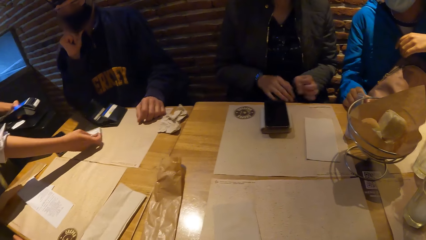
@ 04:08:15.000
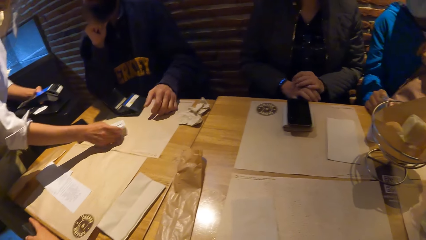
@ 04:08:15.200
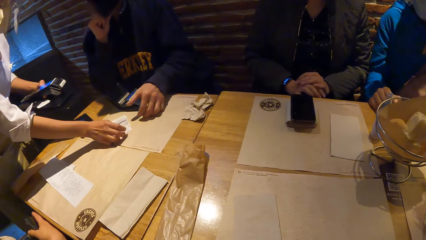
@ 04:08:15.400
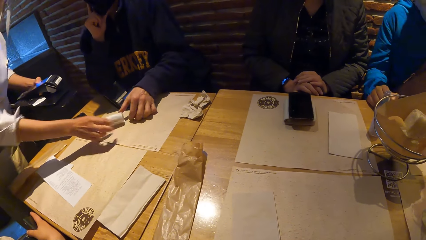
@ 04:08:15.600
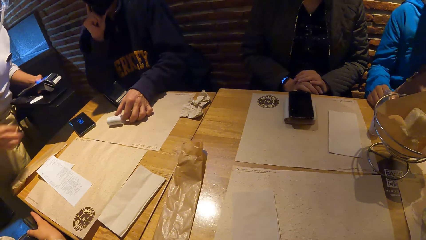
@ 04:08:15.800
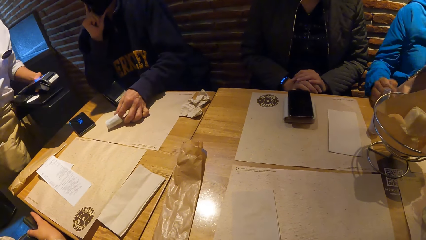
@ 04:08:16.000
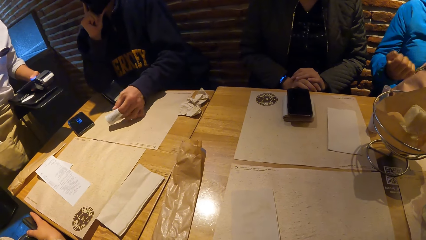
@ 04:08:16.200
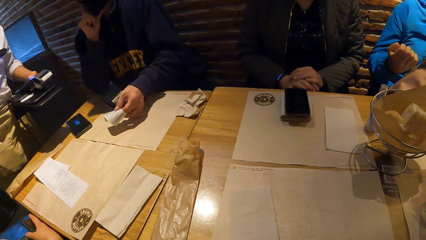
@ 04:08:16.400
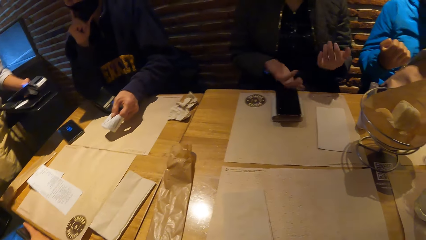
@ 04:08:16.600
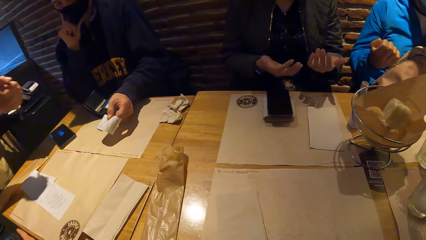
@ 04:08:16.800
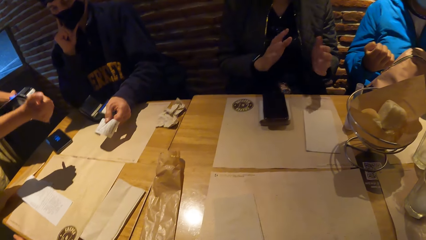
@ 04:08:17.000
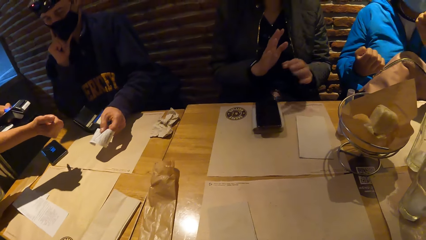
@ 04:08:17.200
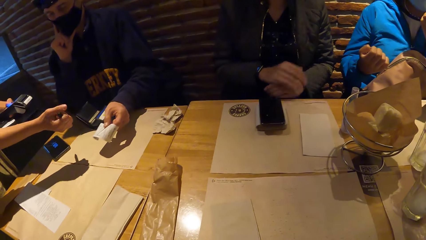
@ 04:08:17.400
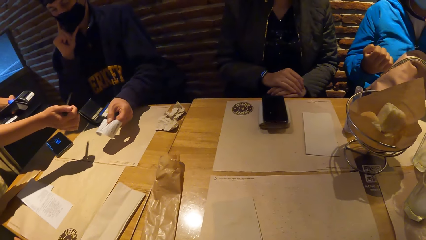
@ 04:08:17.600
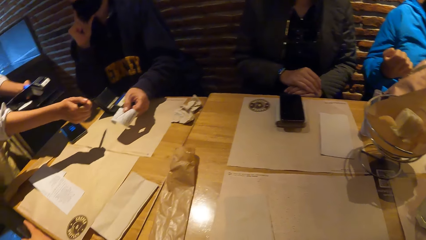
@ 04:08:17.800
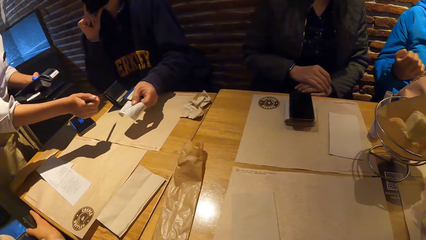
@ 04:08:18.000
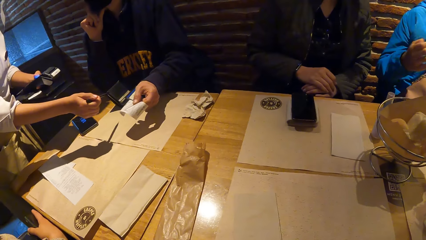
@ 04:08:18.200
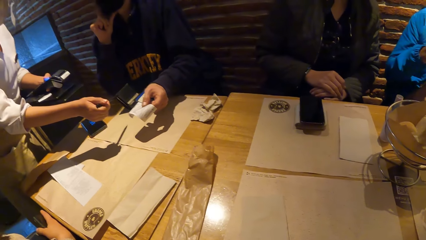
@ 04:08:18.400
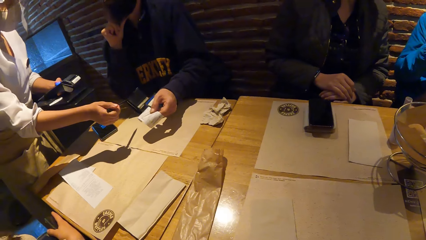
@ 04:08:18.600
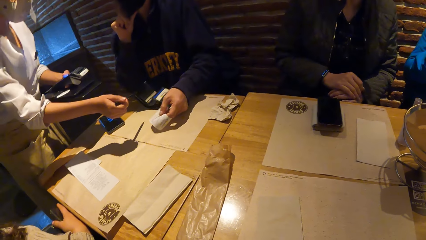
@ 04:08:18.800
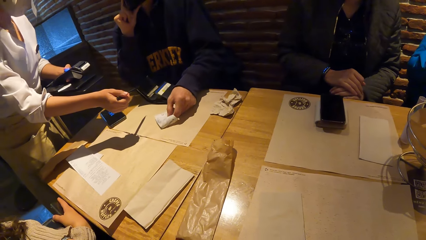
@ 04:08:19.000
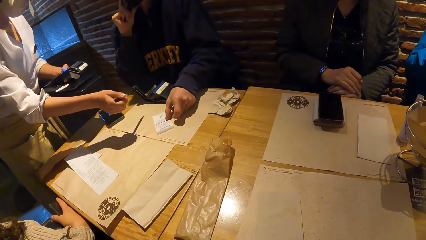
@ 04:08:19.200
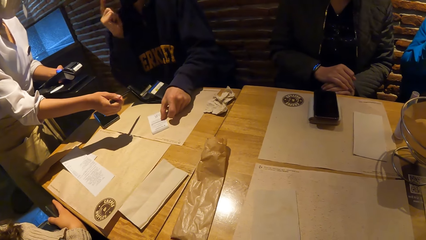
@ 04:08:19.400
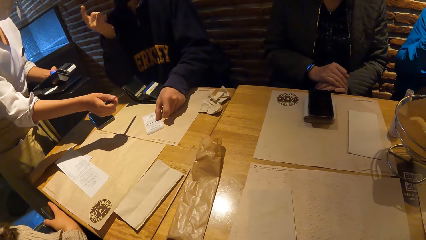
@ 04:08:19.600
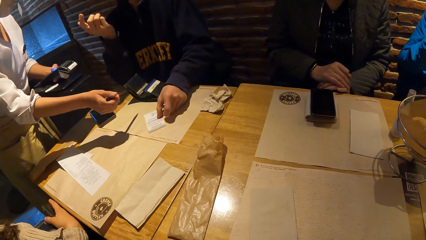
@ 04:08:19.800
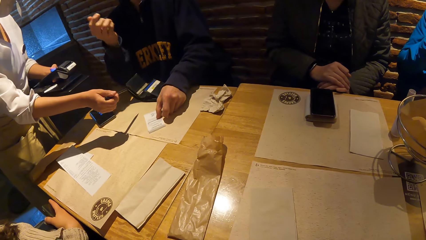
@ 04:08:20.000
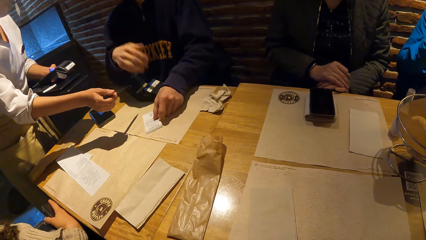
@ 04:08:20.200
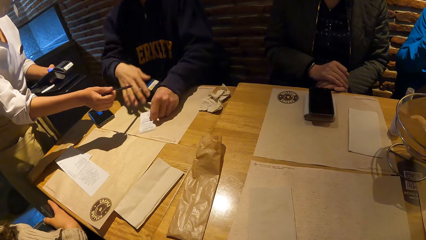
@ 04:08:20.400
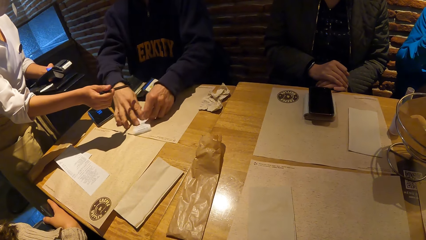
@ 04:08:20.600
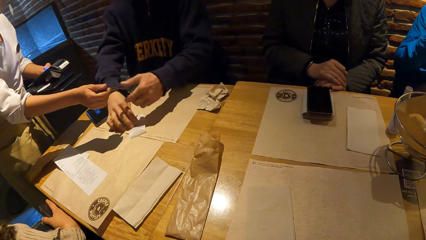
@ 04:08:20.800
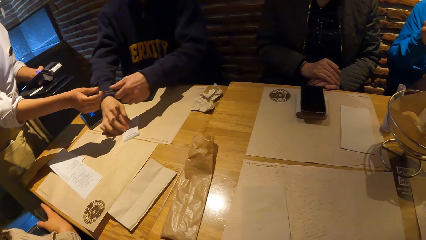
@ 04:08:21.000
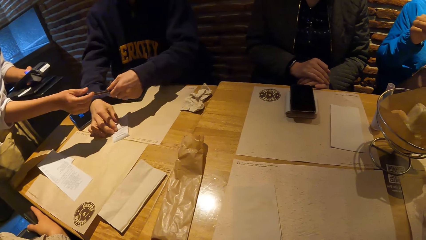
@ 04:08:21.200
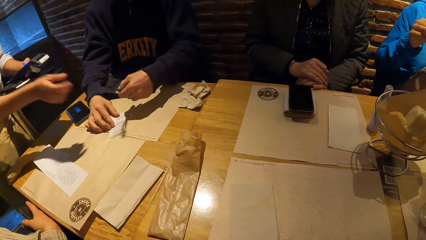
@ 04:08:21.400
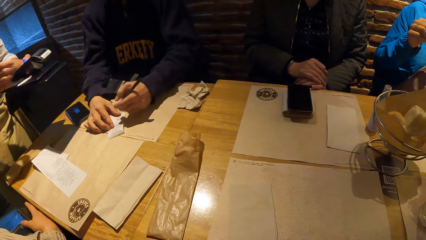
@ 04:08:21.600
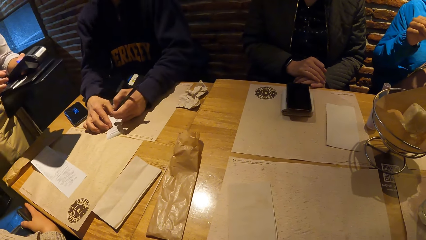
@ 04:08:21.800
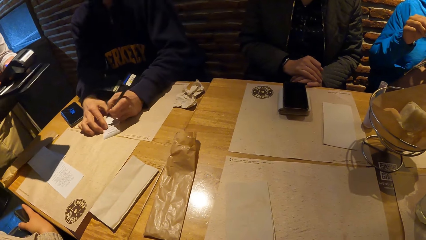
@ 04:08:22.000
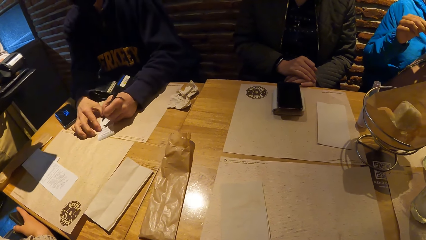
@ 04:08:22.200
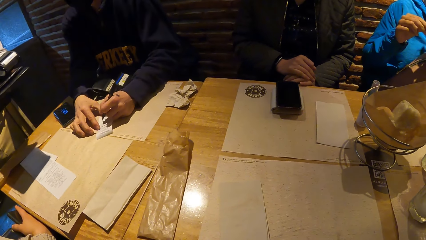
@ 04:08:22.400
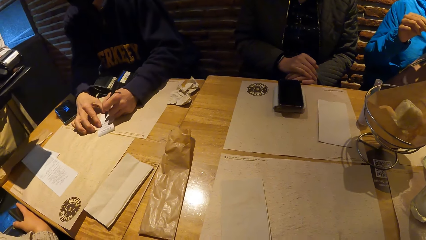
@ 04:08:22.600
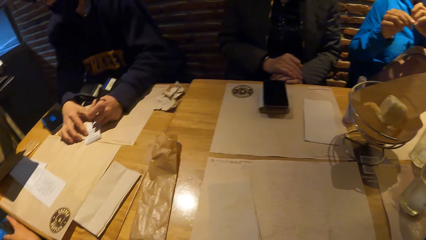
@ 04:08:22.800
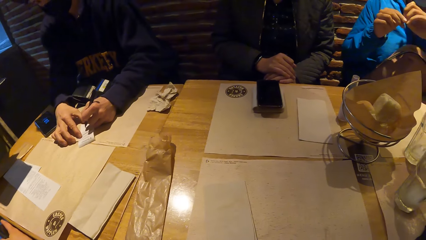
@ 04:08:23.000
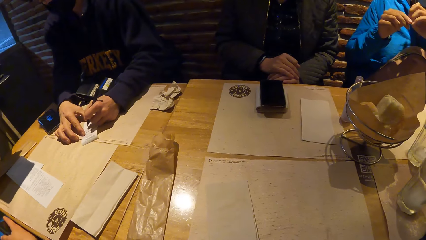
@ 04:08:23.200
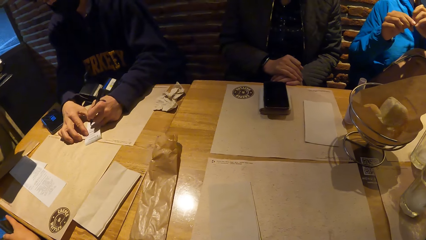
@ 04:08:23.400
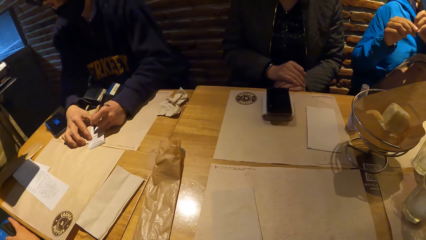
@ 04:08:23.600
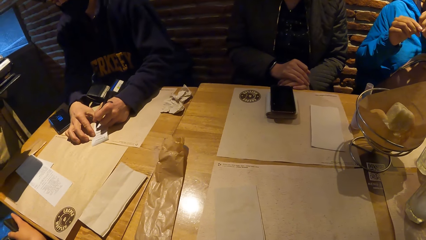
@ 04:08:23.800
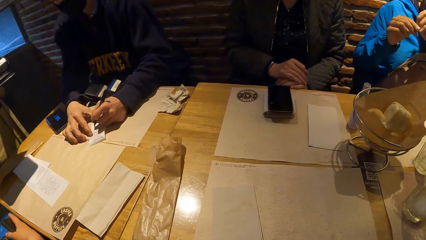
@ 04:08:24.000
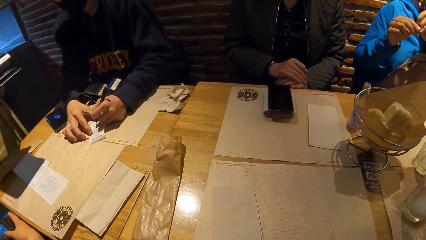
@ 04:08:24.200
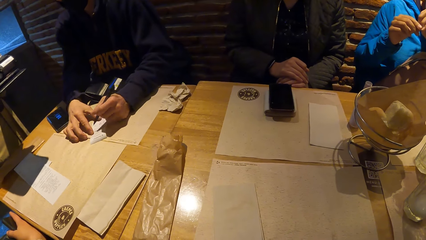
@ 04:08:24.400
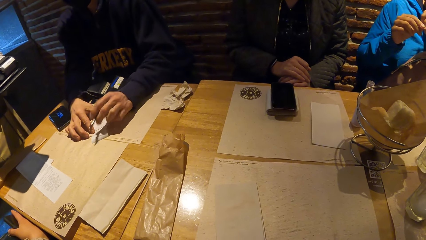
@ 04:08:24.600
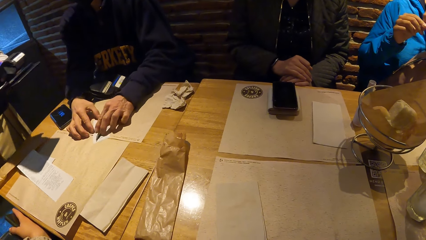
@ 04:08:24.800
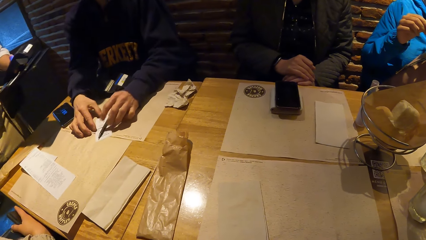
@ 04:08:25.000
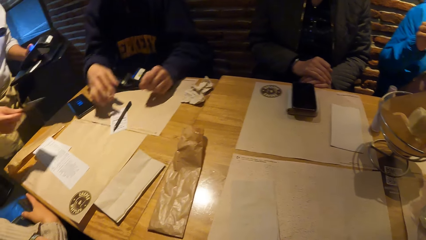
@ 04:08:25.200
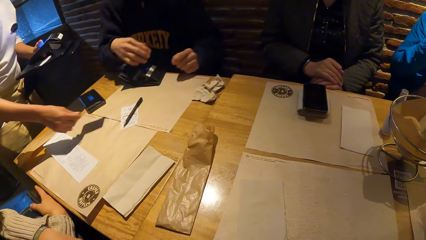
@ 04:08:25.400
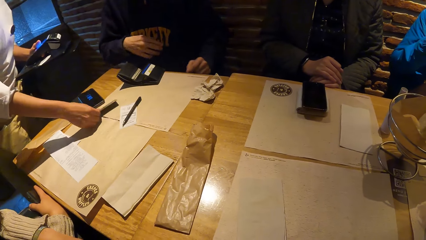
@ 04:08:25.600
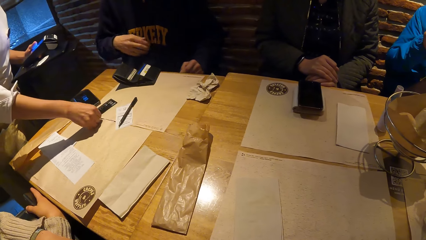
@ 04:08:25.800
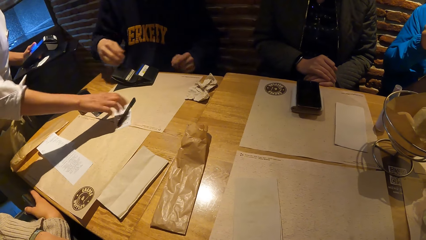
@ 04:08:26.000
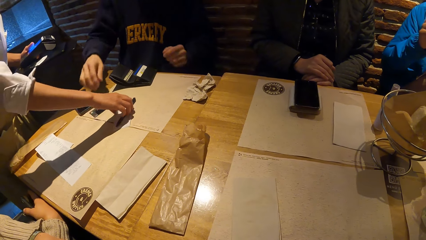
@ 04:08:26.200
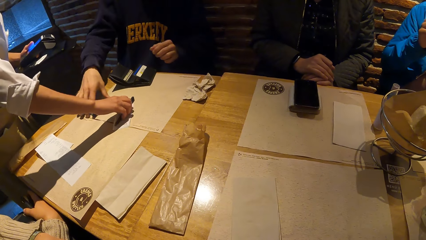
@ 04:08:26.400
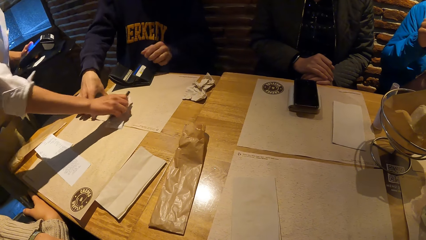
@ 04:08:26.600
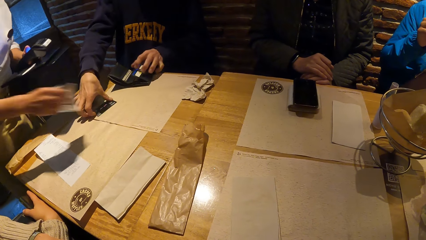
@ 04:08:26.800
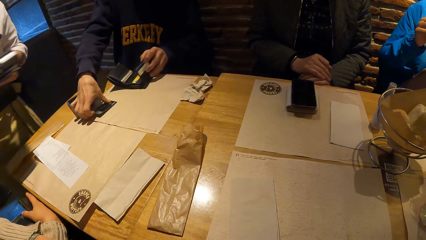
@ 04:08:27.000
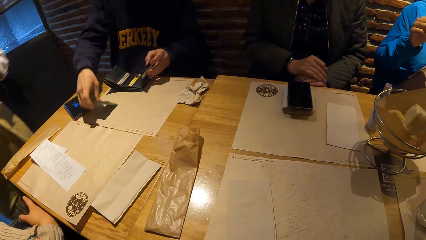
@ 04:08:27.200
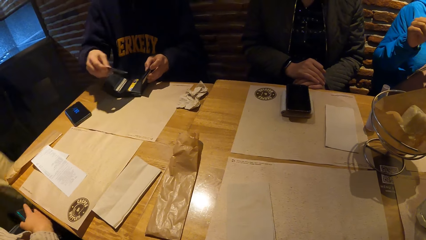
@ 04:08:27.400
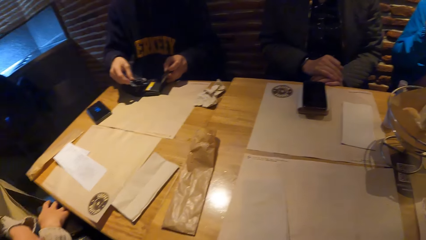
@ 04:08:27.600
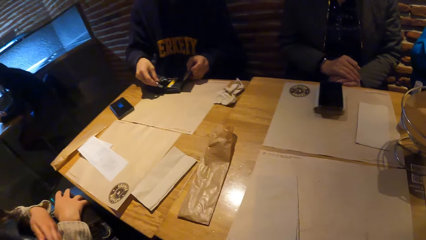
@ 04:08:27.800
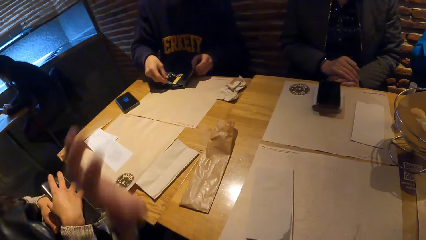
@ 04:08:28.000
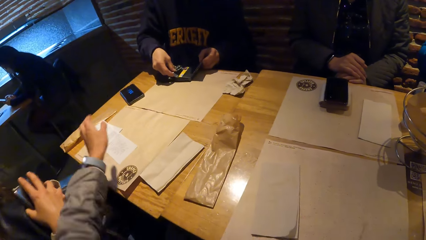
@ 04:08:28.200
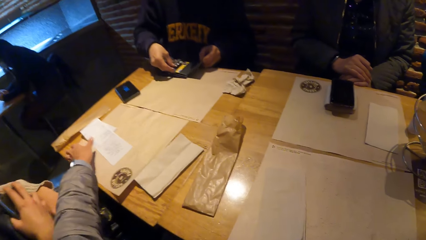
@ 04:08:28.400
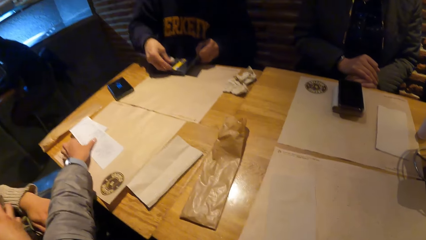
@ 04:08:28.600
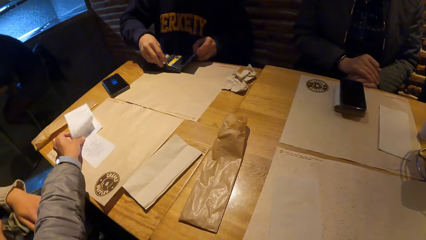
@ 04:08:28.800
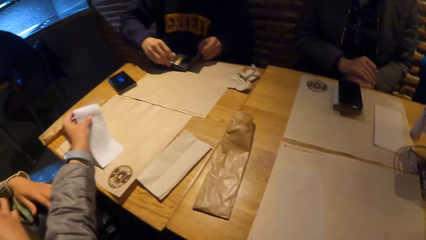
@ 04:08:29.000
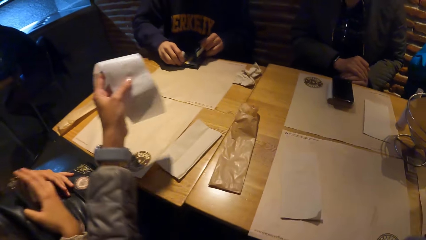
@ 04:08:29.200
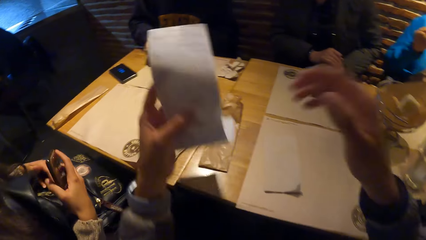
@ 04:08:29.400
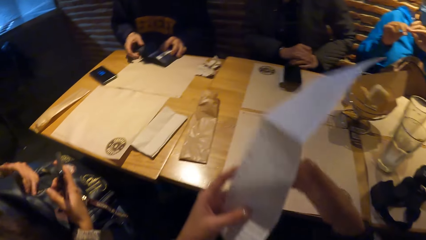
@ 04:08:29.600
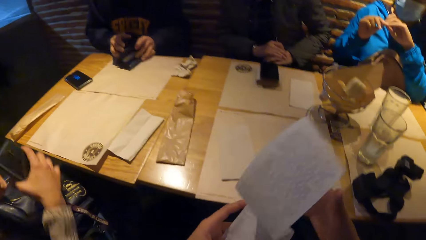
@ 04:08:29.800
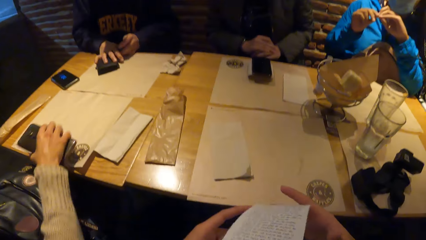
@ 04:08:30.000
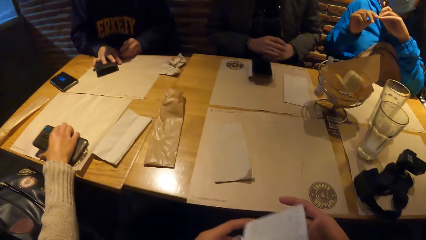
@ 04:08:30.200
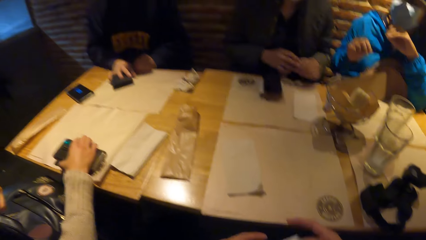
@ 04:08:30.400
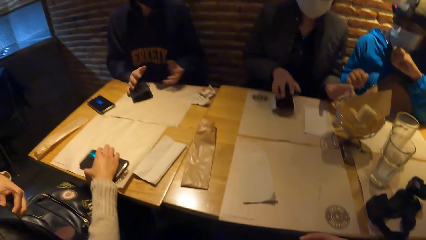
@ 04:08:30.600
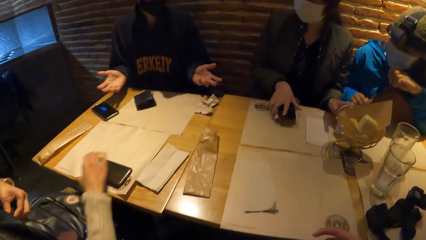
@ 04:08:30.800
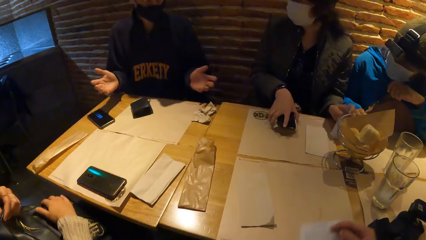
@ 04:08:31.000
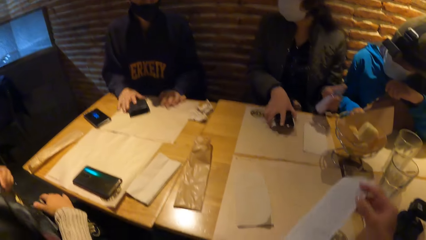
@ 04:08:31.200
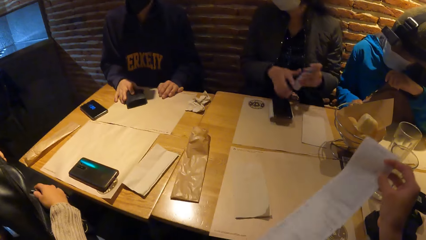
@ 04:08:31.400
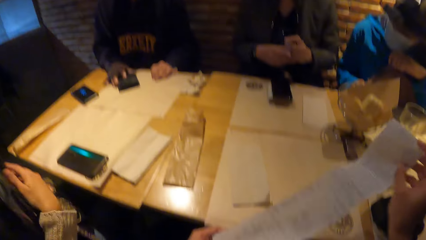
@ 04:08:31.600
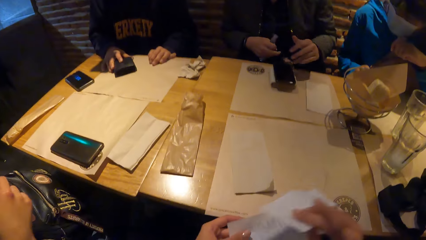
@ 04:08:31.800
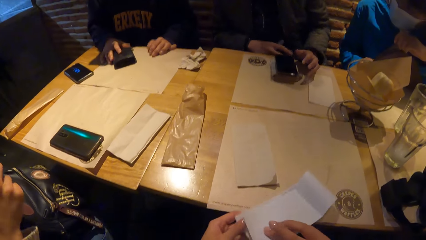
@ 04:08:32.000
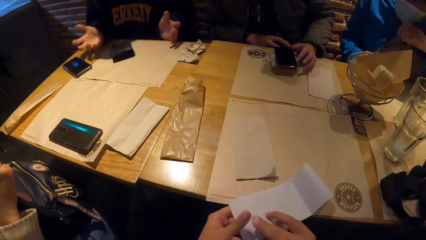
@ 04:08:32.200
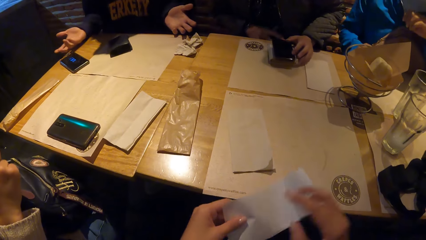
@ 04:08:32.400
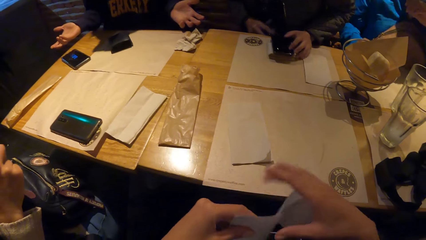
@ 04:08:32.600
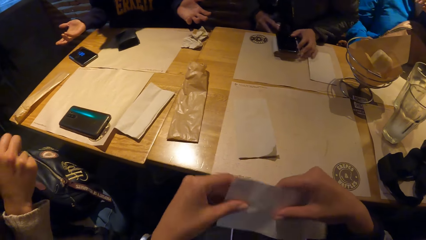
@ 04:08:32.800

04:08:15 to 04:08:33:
A woman rests both hands on a bottle. A waiter places paper down. A man picks up a paper from the table with his left hand. The woman rests both hands on the bottle. The man places the paper on the table with his left hand. The man passes the paper on the table from his left hand to his right hand. The man collects a pen from another woman with his left hand. The man writes on the paper on the table with the pen in his left hand. The man places the pen on the paper on the table with his left hand. The waiter puts a card down. The man picks up a credit card from the table with his right hand. The man opens a wallet on the table with his left hand. The waiter picks up a receipt. The man puts the credit card in the wallet in his left hand with his right hand. The camera wearer picks up a paper or receipt on the table with his left hand. The man closes the wallet with both hands. A third woman places a phone on the table with her right hand. The first woman touches a phone on the table with her right hand. The first woman picks up a spray bottle from the table with her left hand. The camera wearer lifts the receipt up. The first woman passes the spray bottle from her left hand to her right hand. The camera wearer folds the paper with both hands. The third woman holds a bag on her lap with both hands. The man moves hands.
